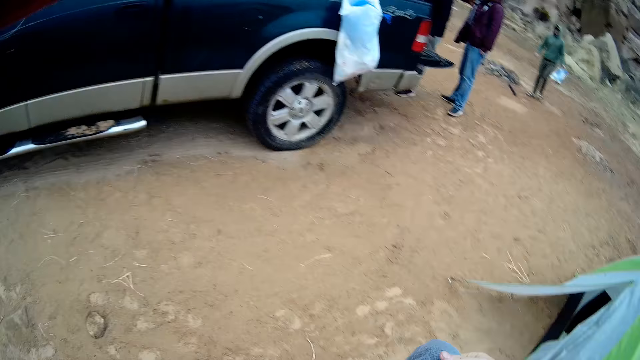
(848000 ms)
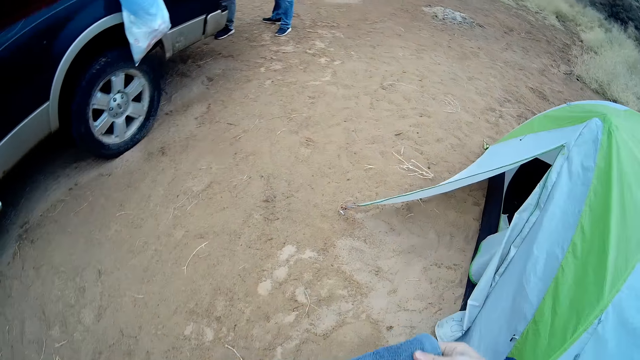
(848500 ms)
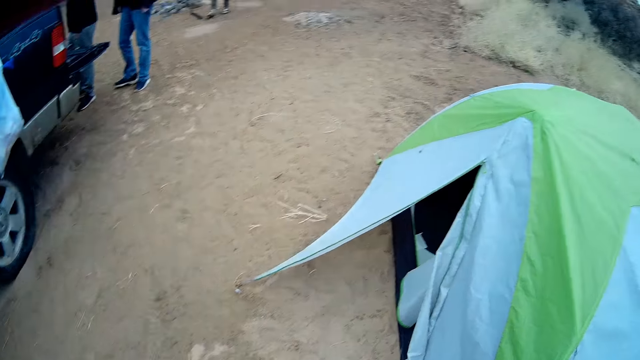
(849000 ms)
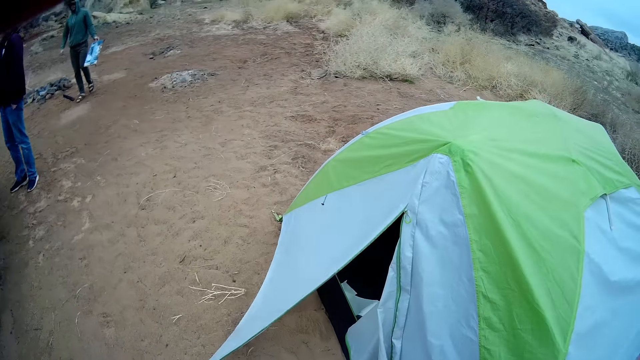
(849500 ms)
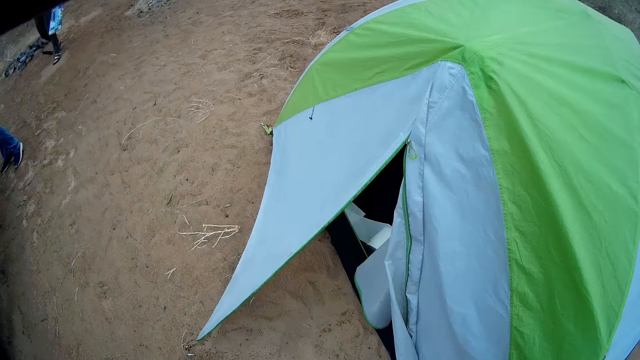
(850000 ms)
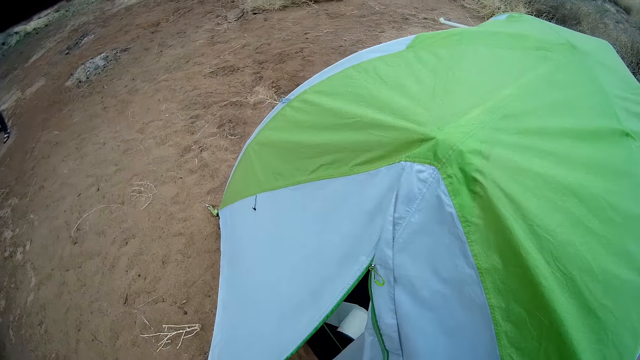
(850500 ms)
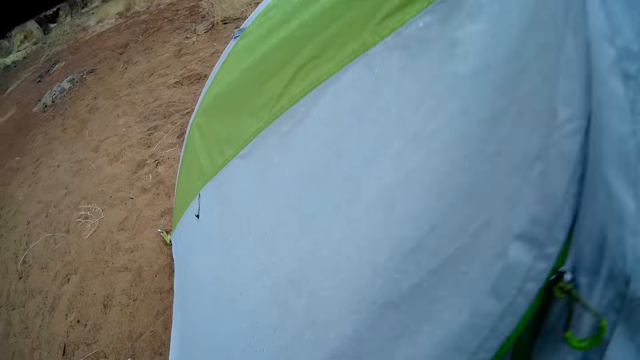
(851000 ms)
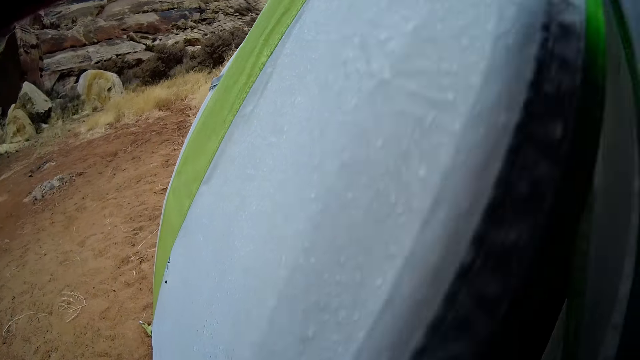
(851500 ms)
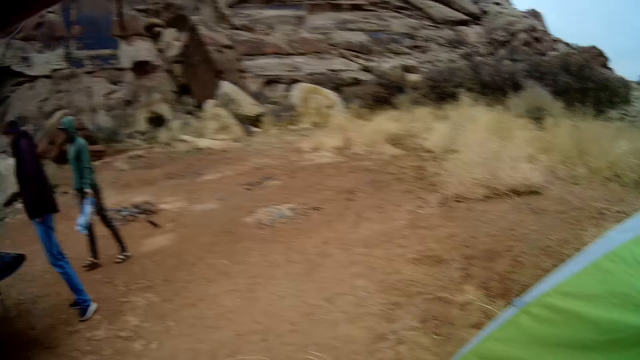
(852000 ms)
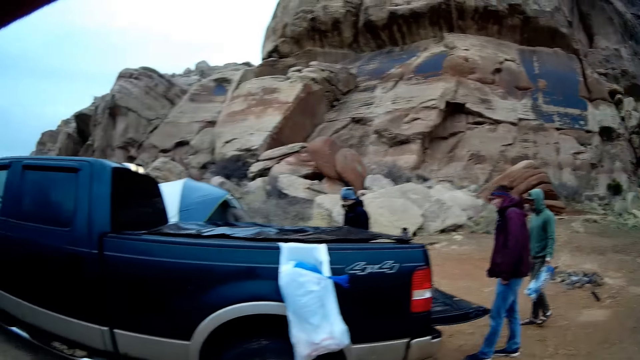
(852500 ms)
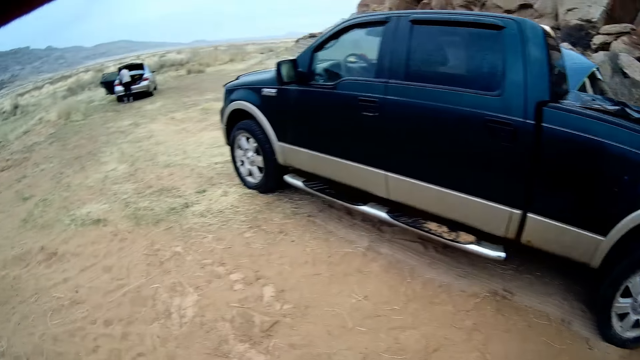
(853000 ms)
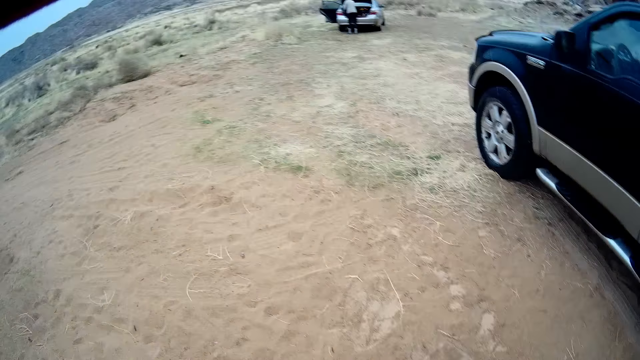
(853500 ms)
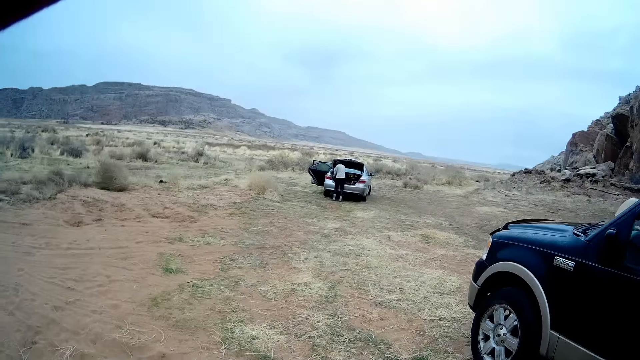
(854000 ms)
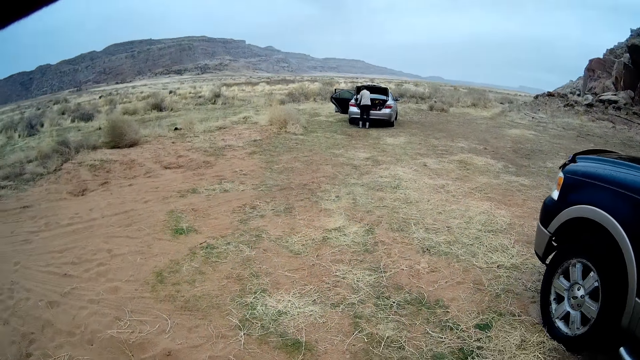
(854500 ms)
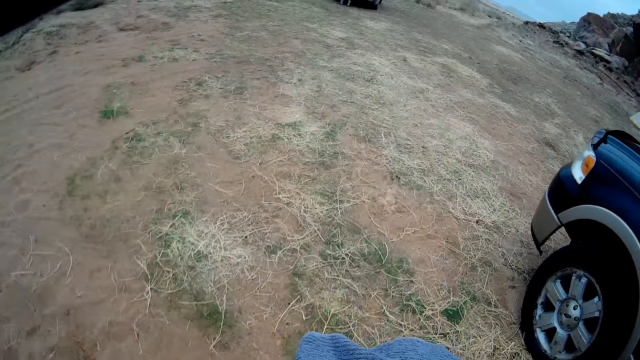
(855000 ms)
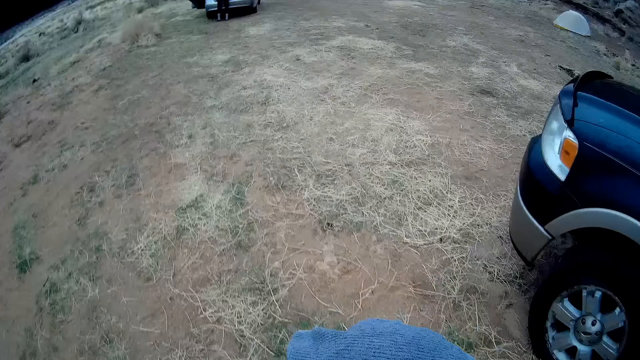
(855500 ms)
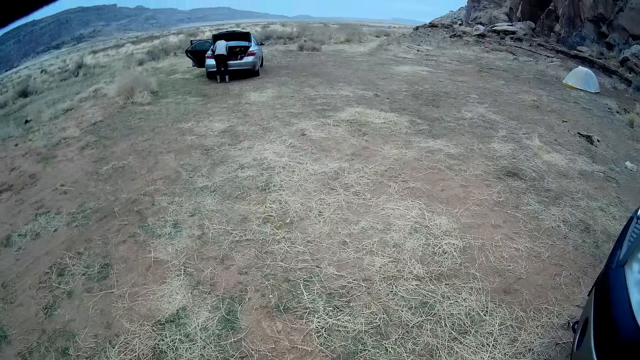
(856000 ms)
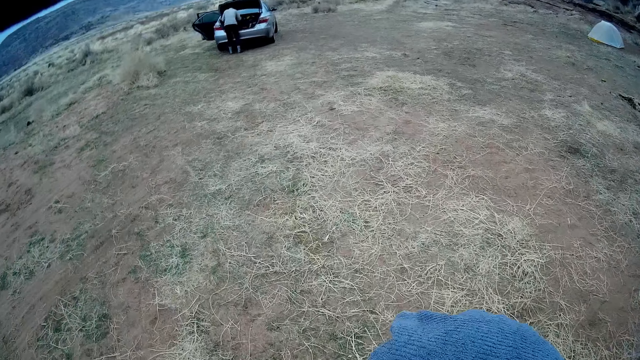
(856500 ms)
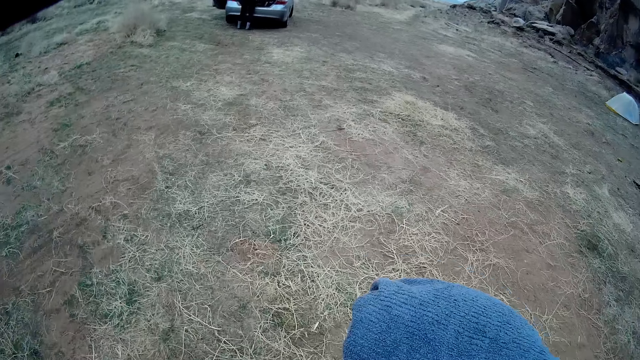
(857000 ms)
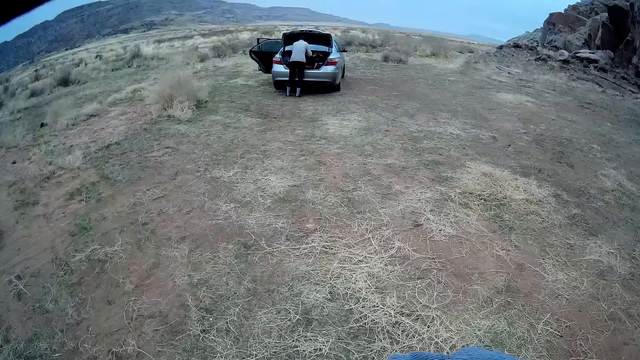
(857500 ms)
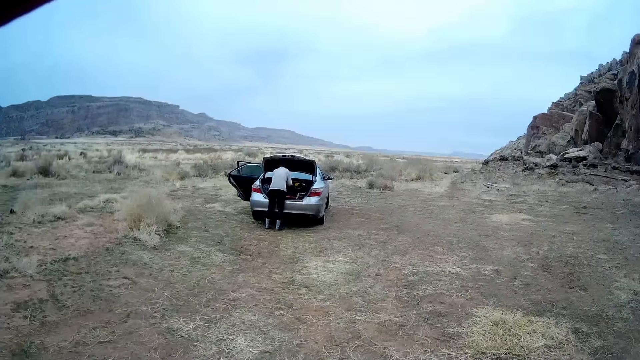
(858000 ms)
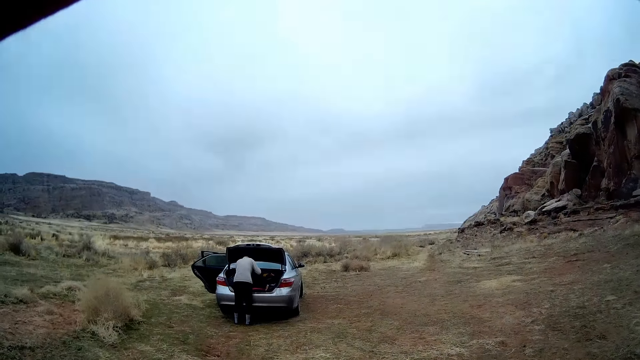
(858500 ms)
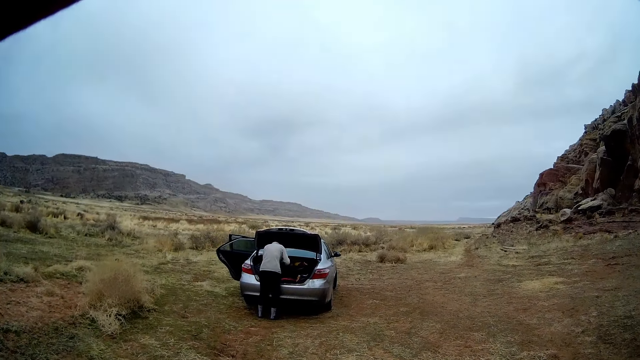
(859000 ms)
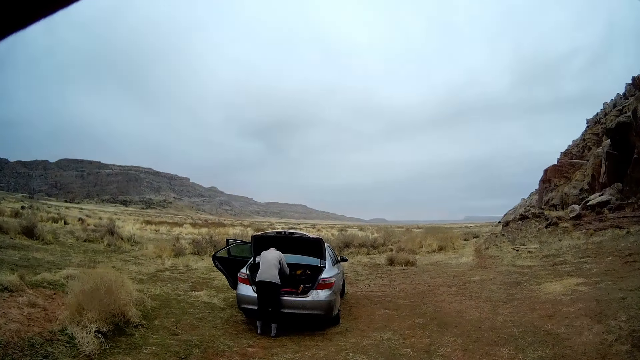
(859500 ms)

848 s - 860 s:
The camera wearer walks around the field and carries the towel up. A woman holds the car boot.

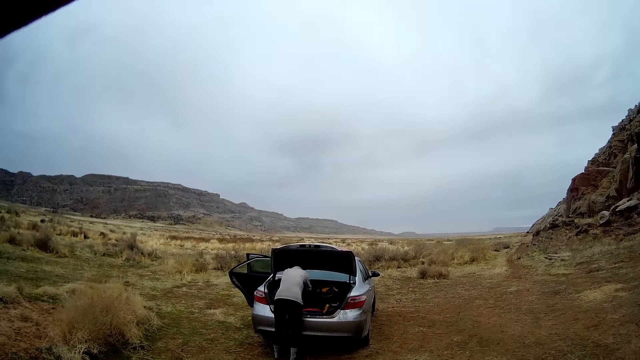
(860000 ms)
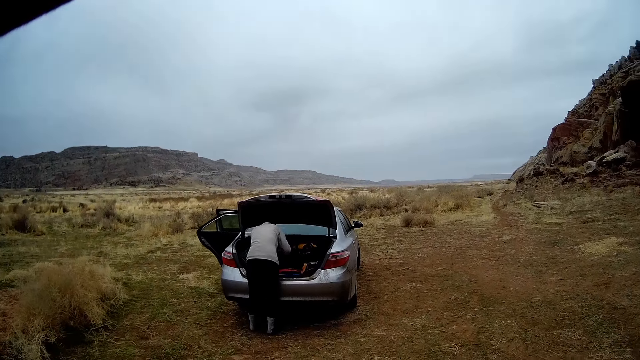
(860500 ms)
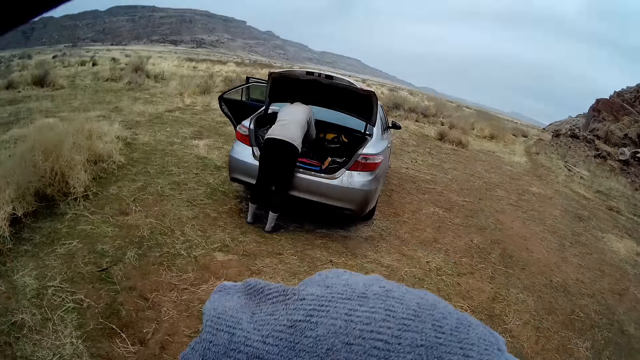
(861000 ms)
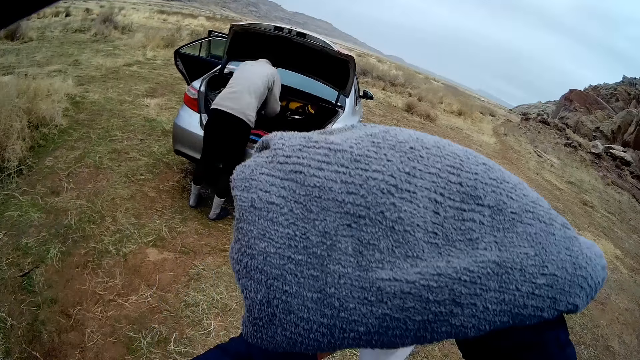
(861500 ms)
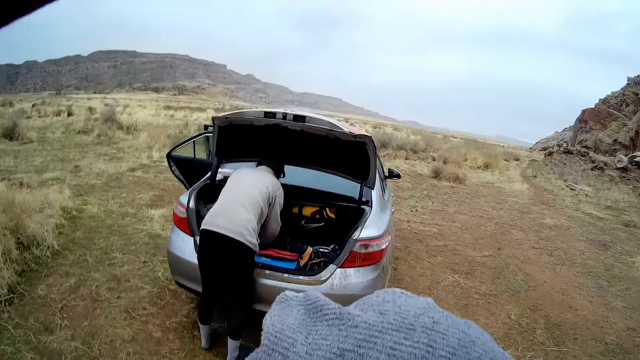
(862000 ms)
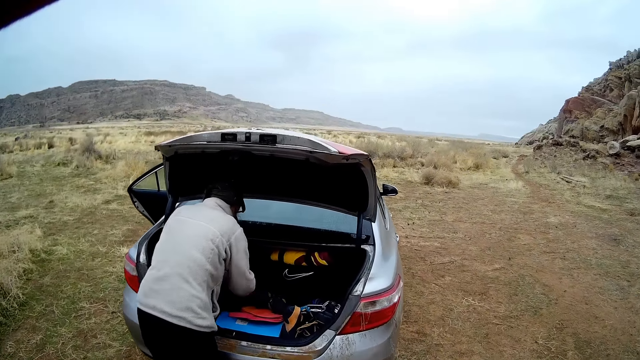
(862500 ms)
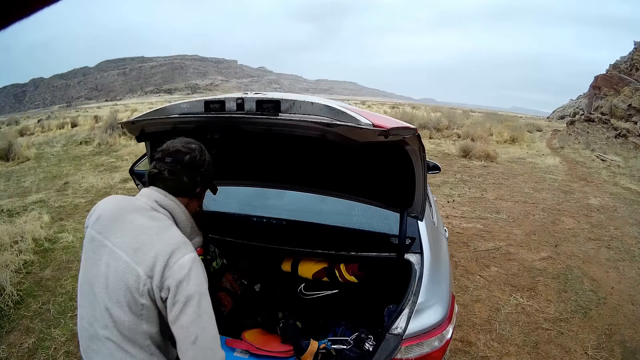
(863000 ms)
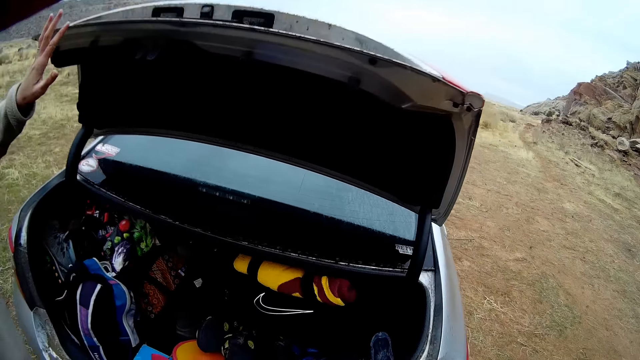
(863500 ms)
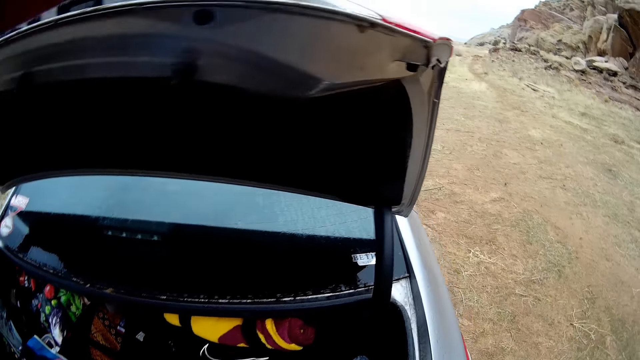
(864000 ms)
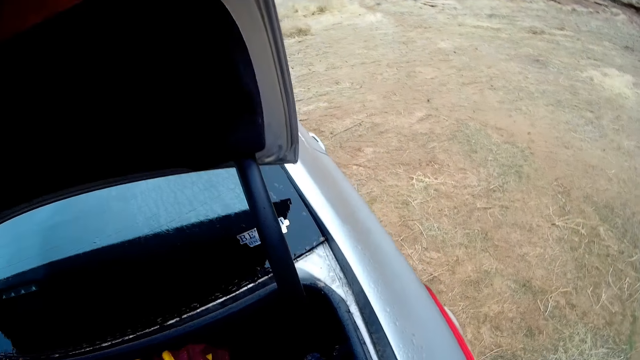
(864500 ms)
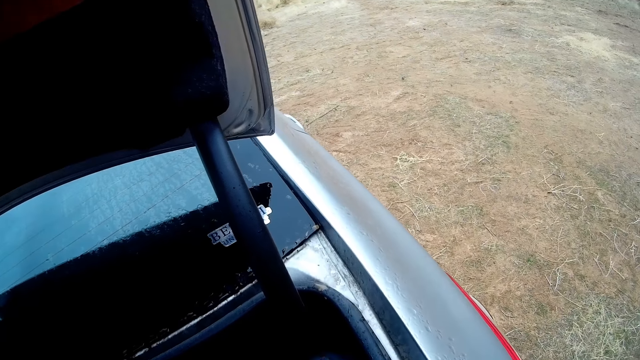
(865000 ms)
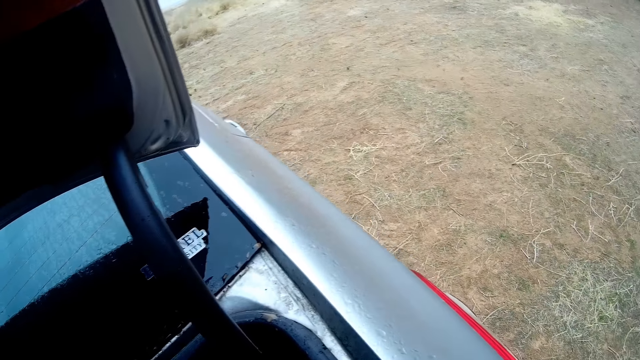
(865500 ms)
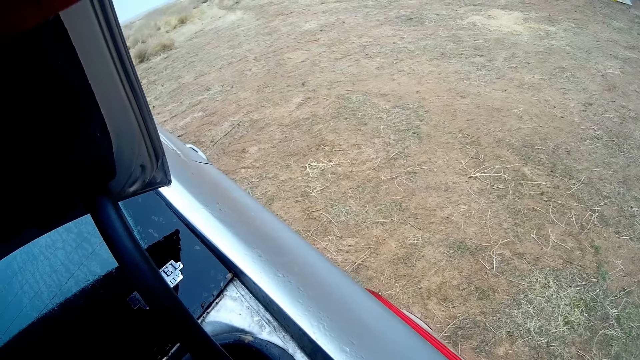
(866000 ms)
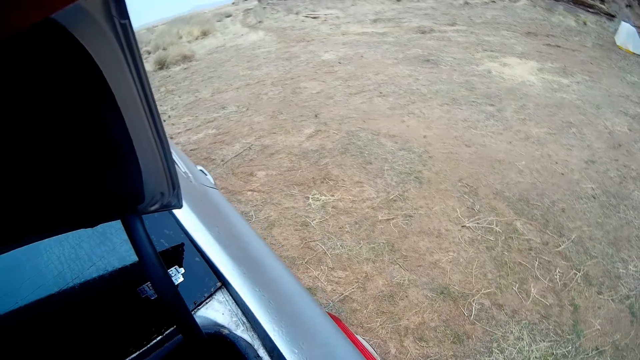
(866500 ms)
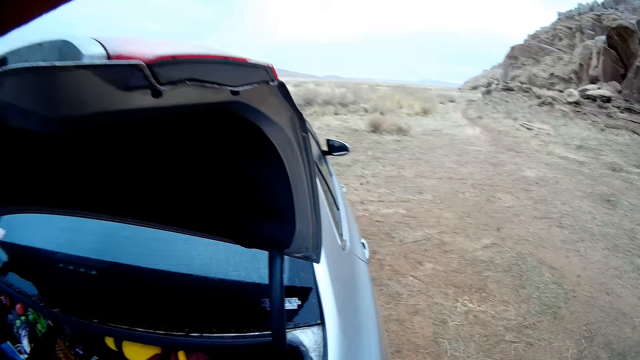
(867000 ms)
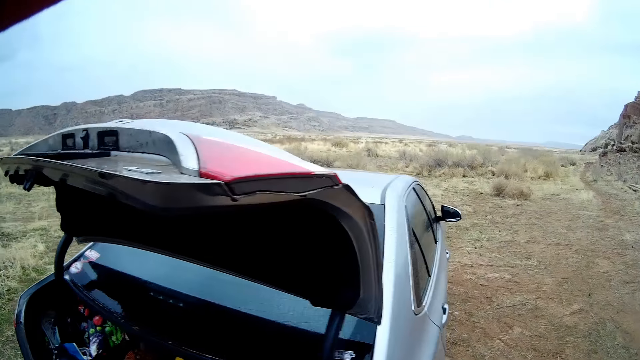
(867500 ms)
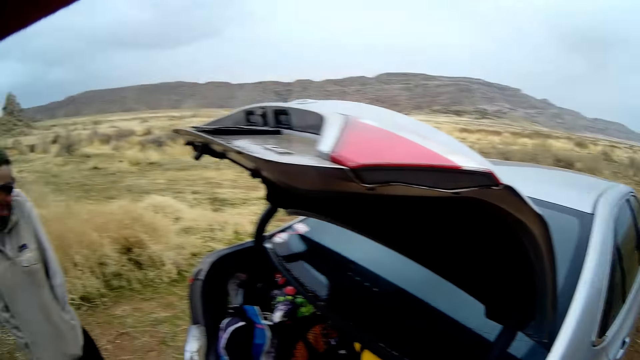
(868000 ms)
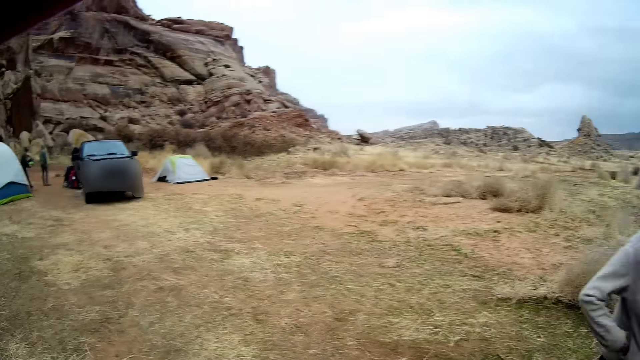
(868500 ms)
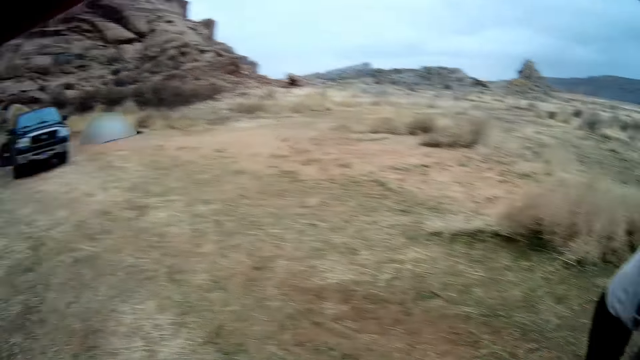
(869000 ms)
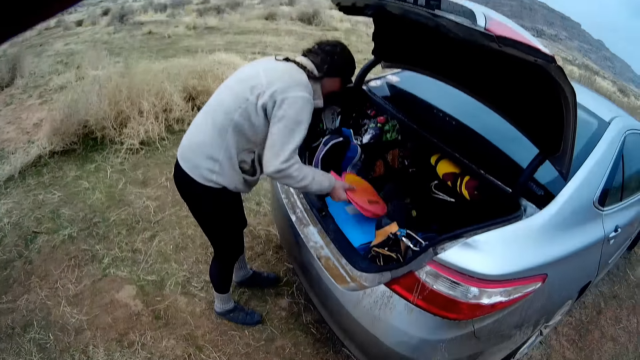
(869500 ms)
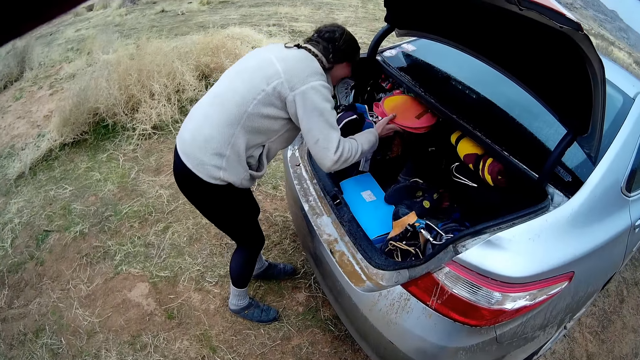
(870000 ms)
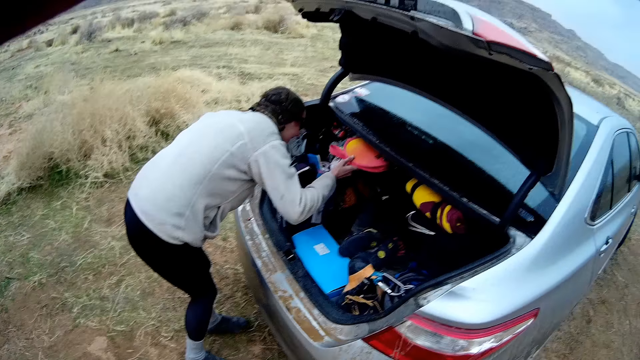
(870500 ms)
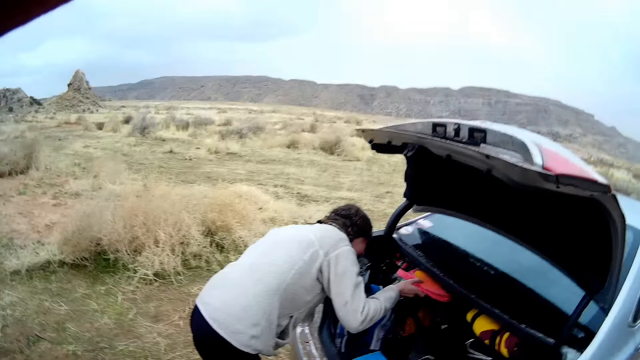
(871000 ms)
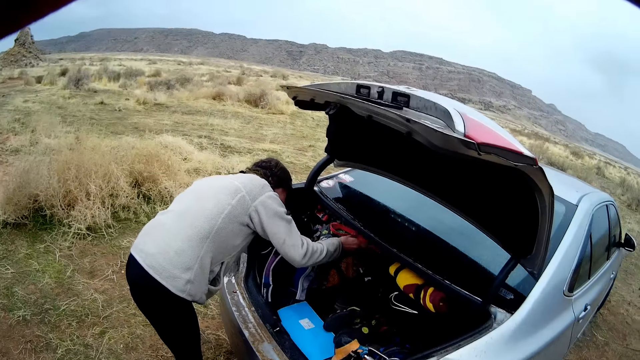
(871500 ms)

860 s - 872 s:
The camera wearer looks at the other side of the field. They look around. A man moves a bag inside the car boot and puts the bag down. A woman arranges the car boot. Another man comes up from a bending position from the boot.
